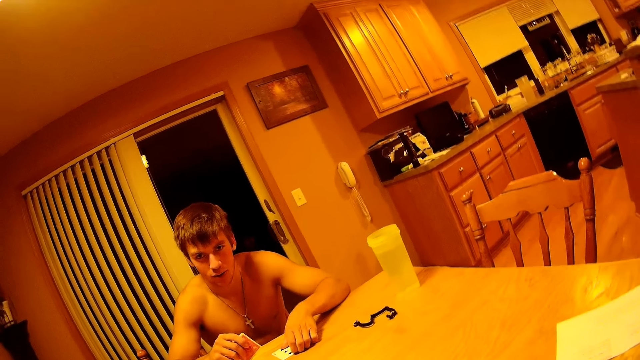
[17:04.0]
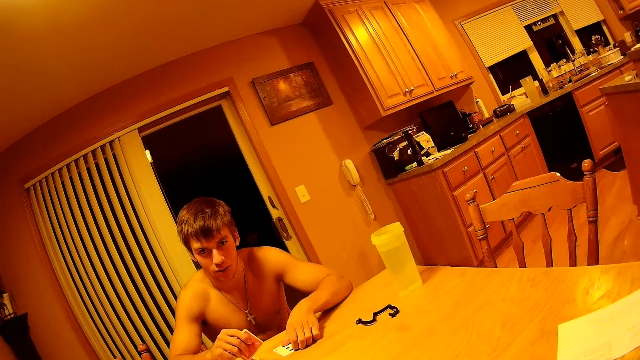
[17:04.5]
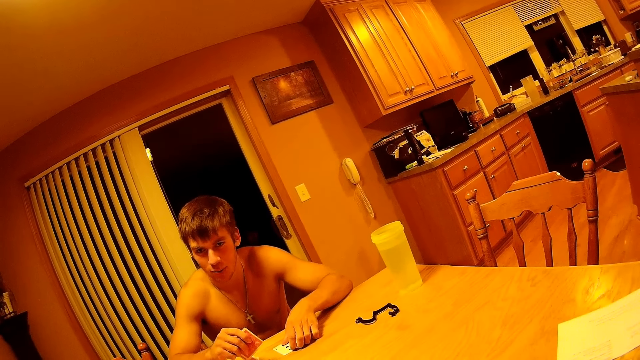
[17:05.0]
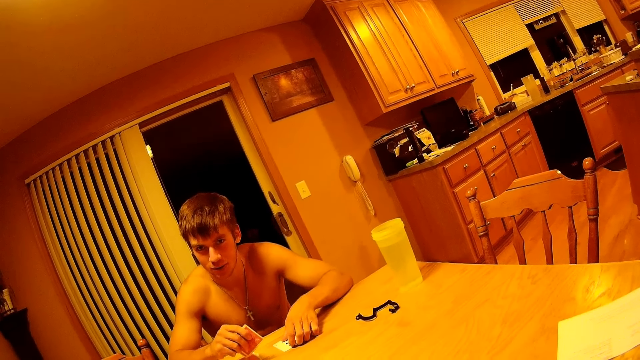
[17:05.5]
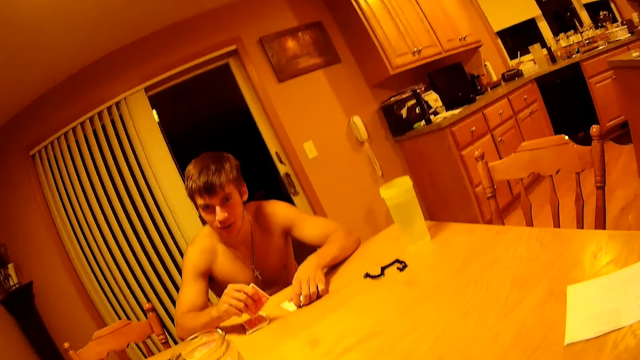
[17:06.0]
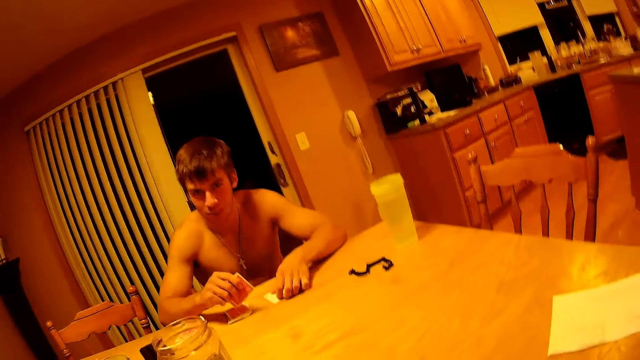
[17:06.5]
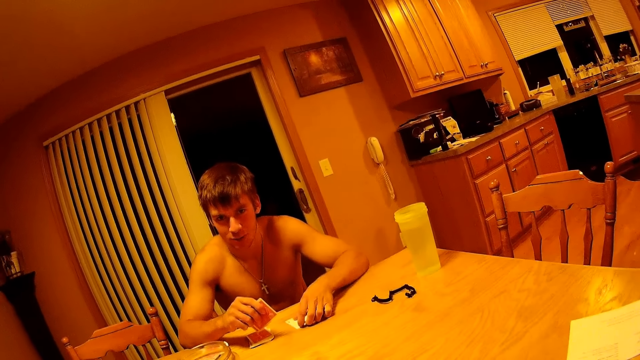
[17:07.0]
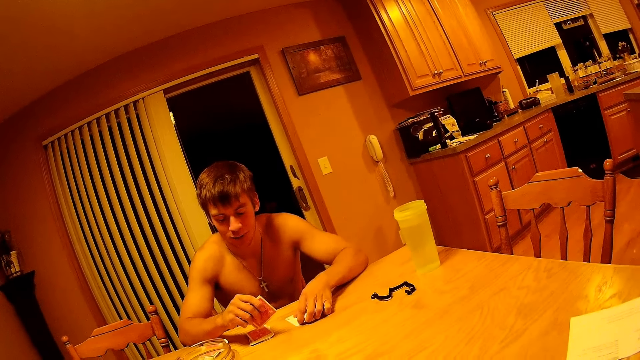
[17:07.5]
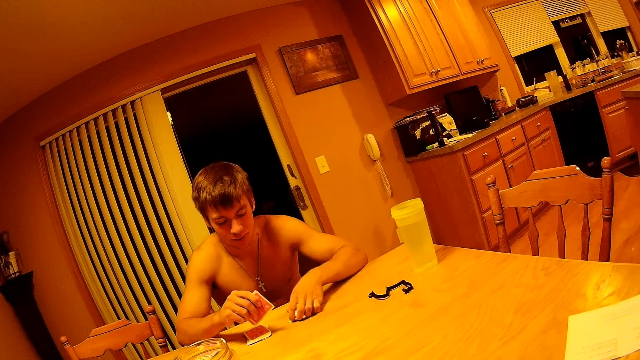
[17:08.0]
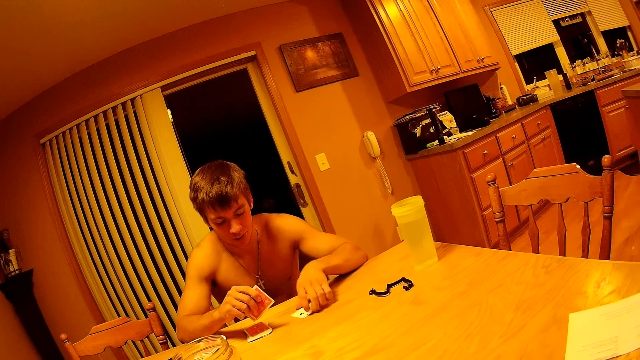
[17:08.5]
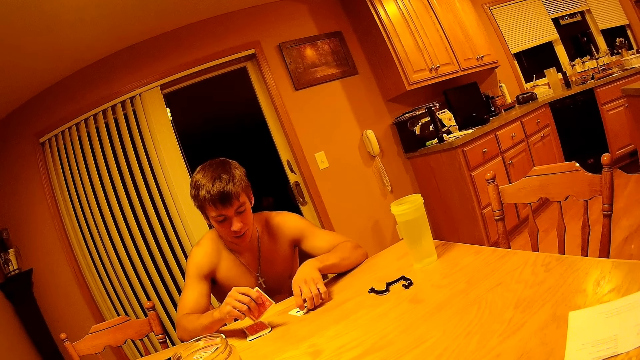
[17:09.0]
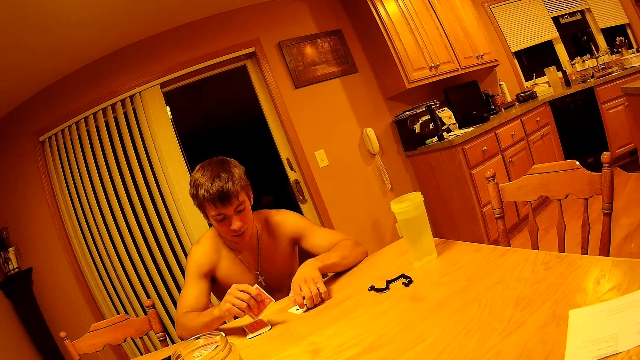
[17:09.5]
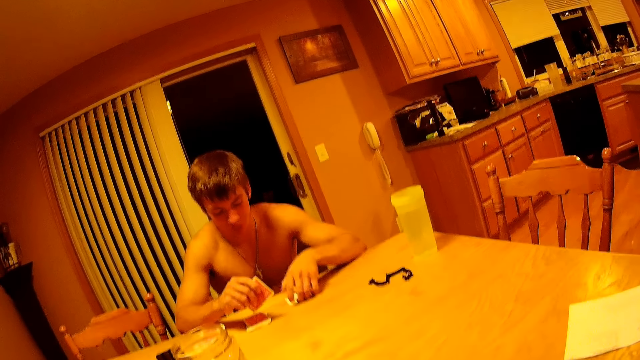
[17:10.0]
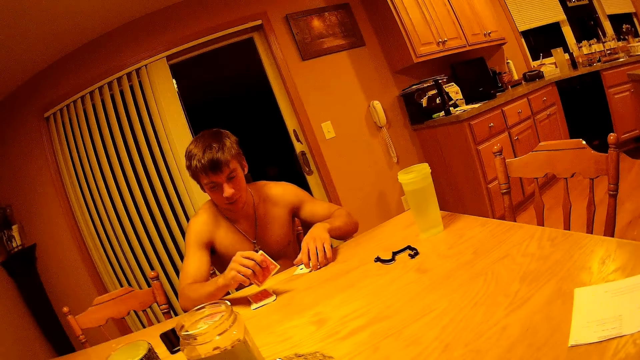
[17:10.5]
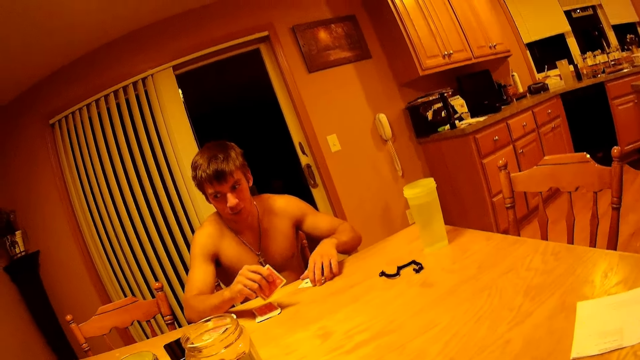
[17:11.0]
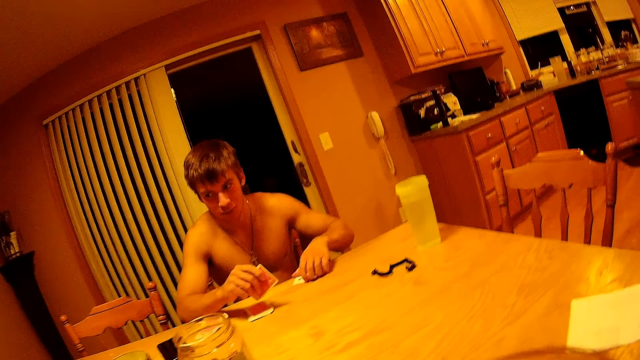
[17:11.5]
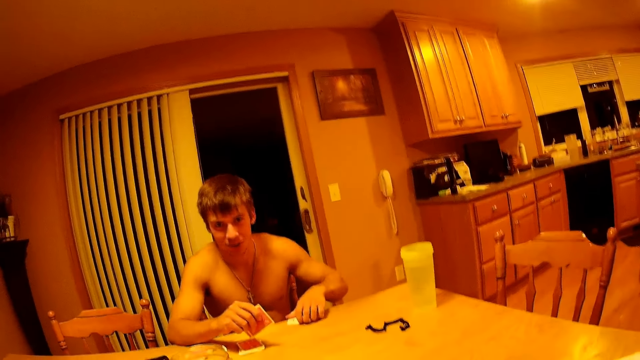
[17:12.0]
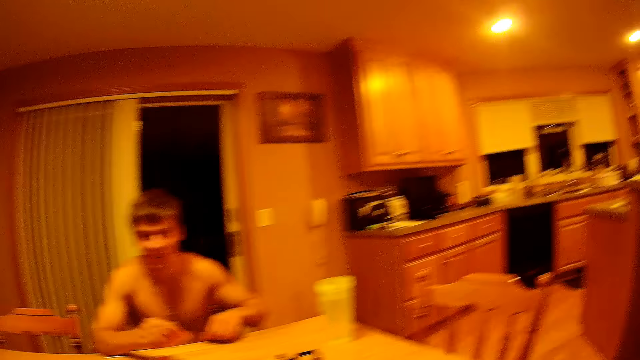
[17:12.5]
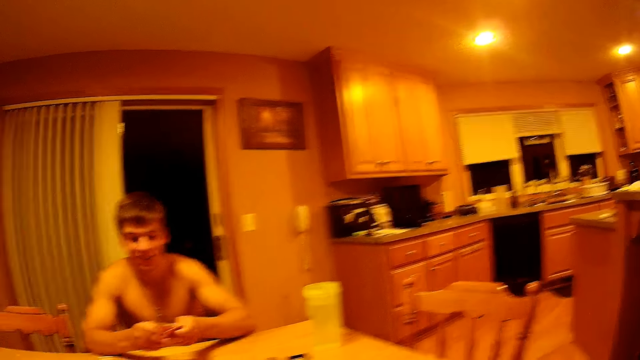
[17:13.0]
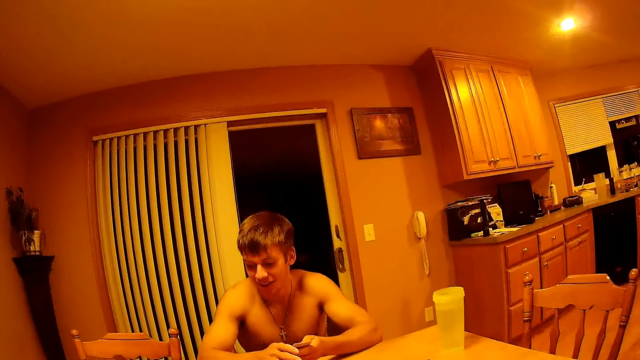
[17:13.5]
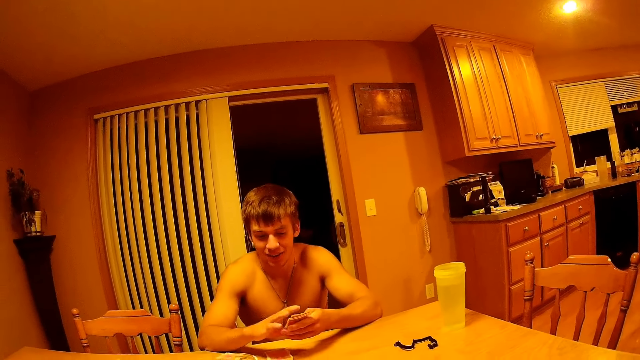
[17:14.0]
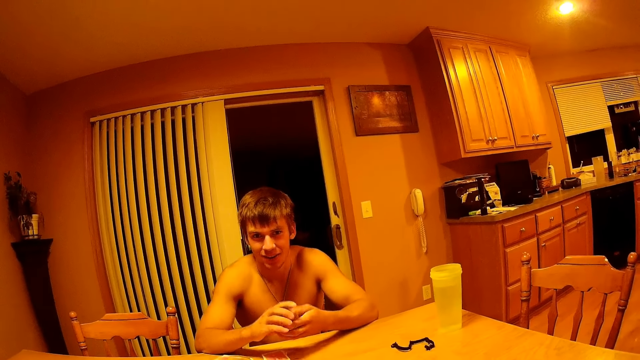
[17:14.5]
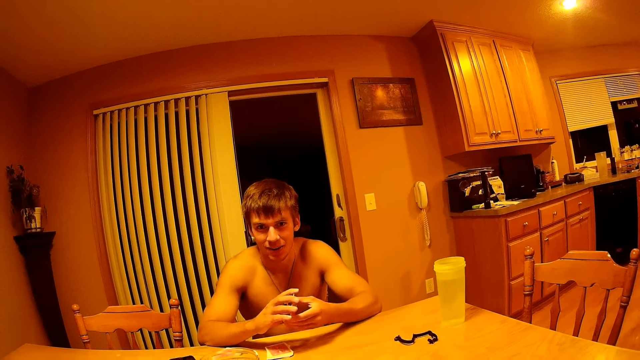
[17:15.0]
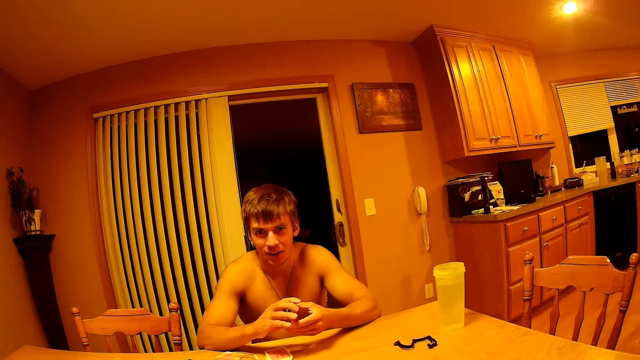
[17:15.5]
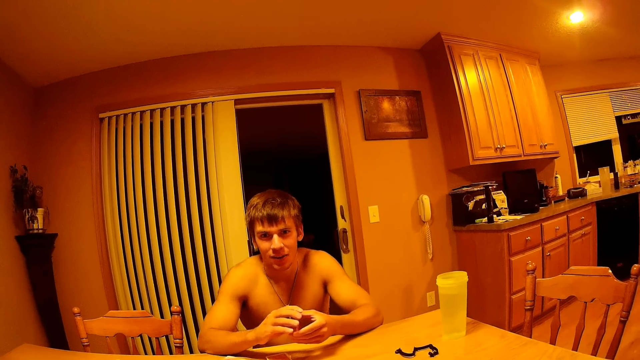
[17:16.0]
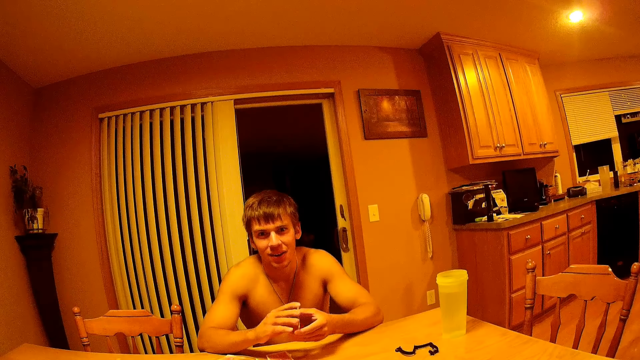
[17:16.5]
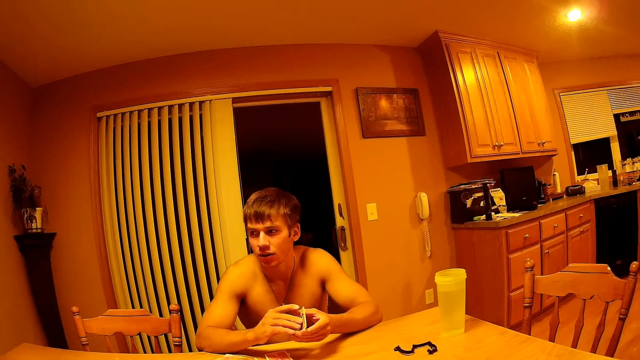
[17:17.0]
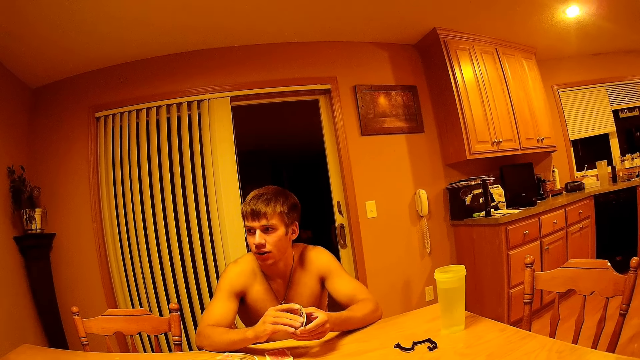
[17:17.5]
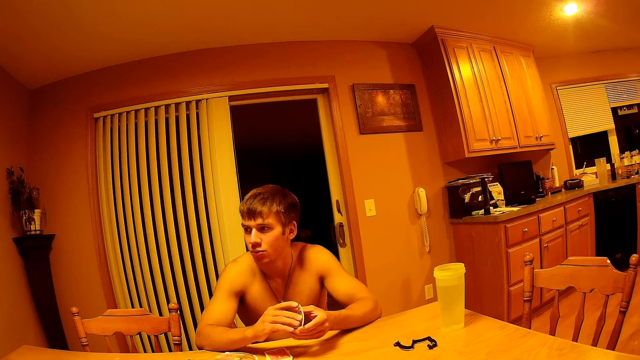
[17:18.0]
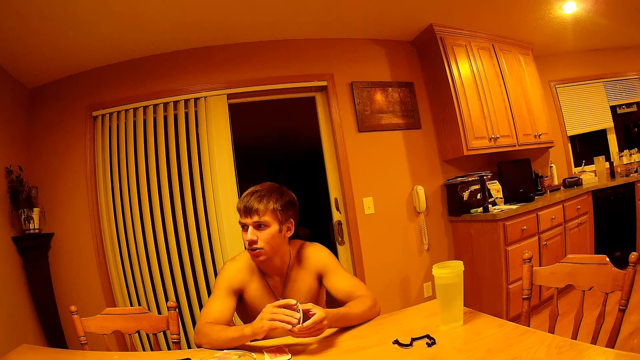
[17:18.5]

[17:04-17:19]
A man gathers the cards on the table. The man collects the cards. The man picks cards from the table. The man holds a card with both hands. The man adjusts the cards.

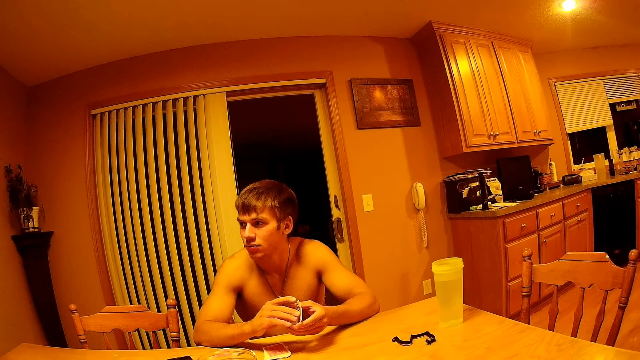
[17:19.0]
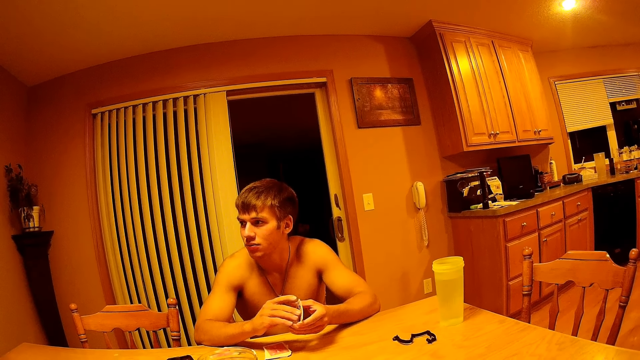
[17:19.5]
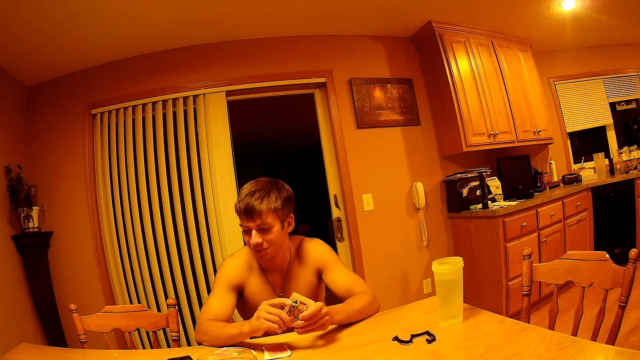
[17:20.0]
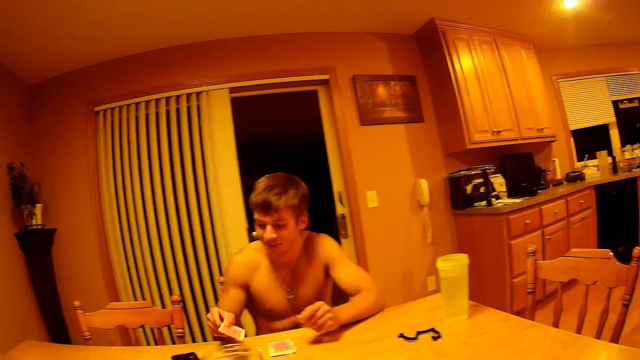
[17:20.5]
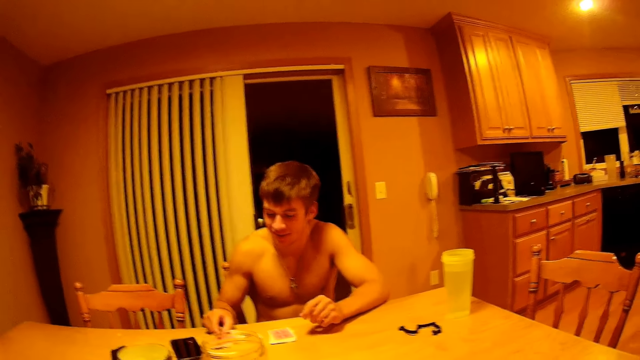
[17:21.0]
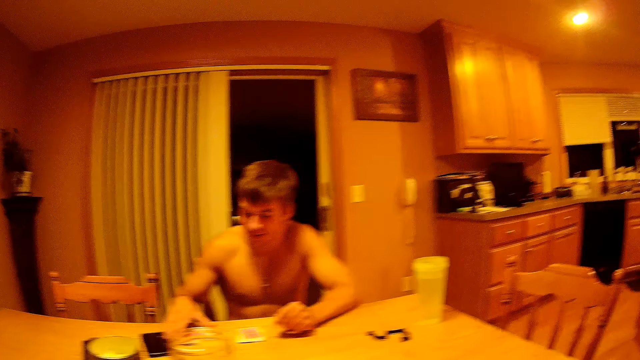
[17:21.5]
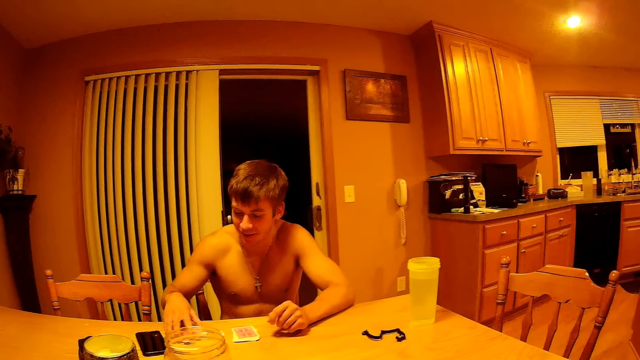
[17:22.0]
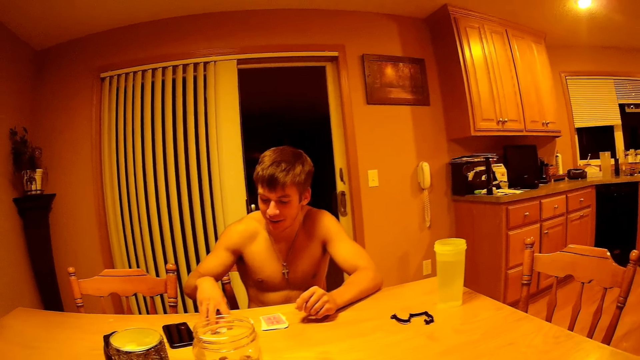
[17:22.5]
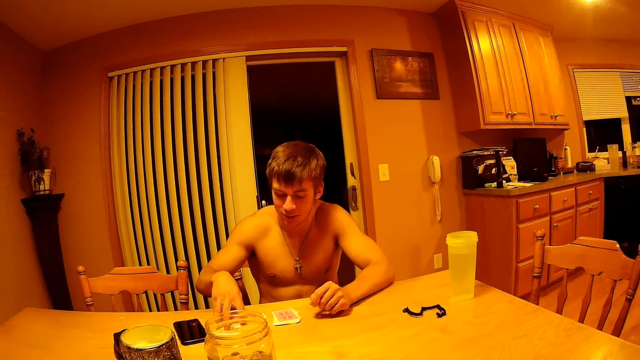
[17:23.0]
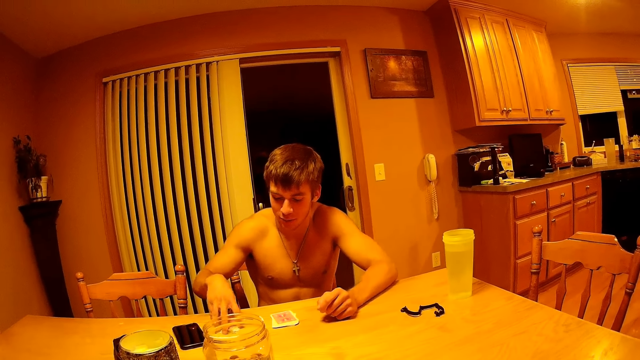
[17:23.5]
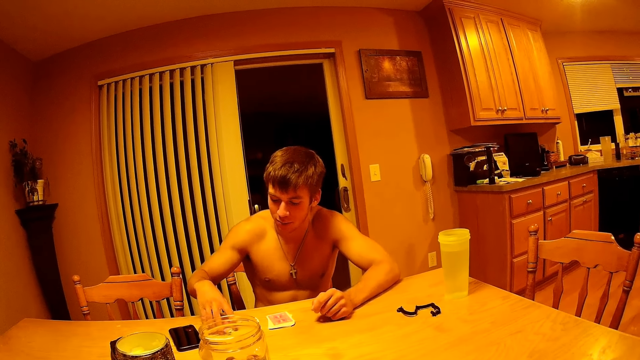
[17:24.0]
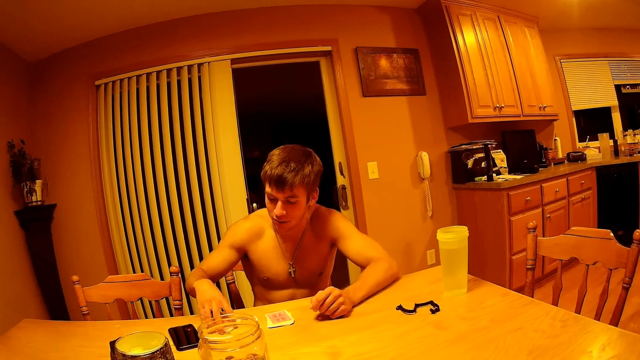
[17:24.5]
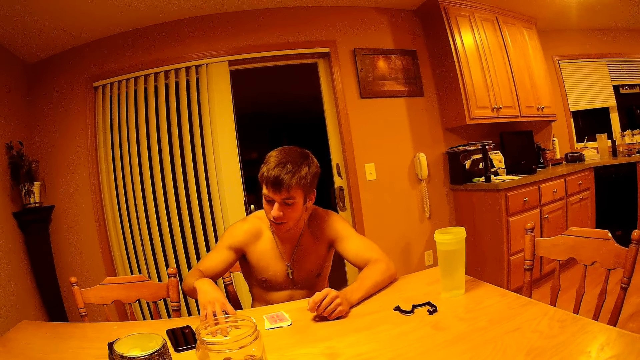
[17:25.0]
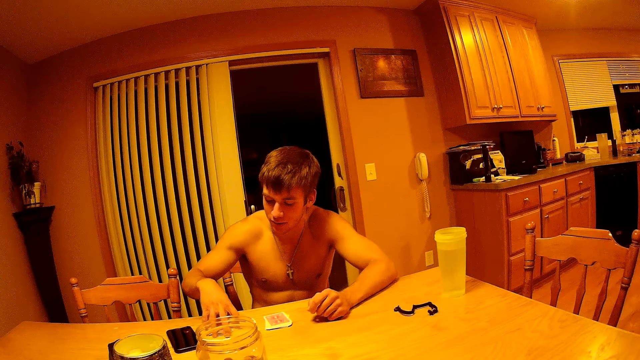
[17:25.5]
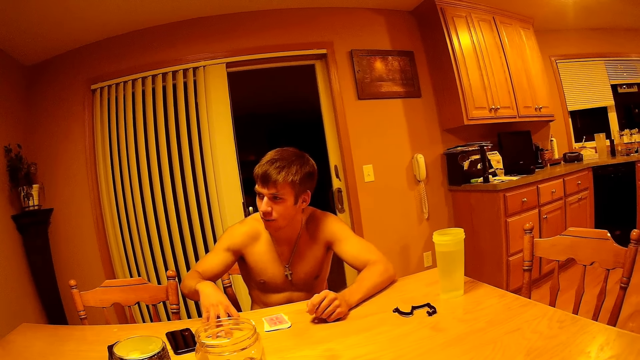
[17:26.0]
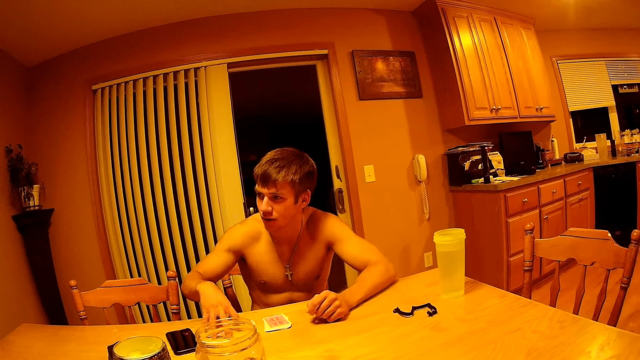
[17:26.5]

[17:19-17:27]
The man puts a card on the table. The man touches the cards.
